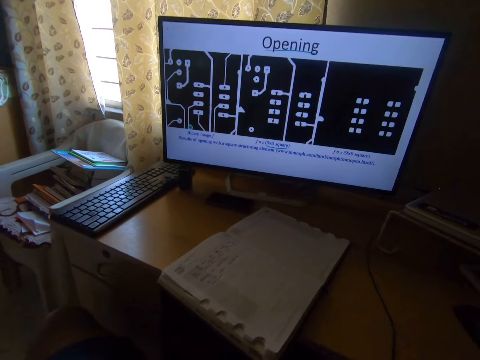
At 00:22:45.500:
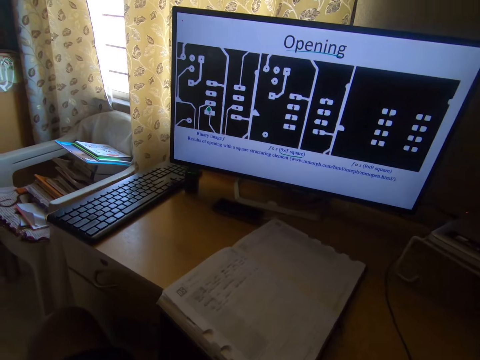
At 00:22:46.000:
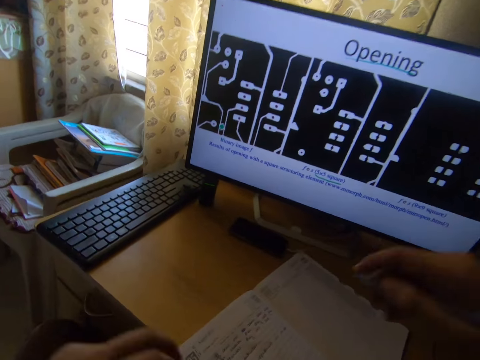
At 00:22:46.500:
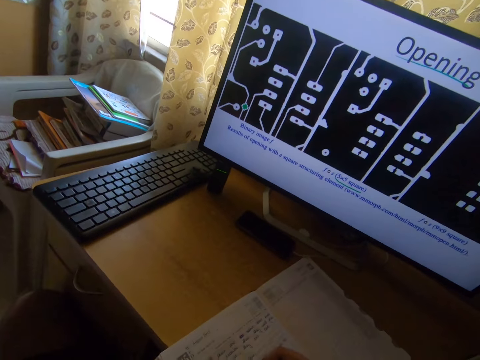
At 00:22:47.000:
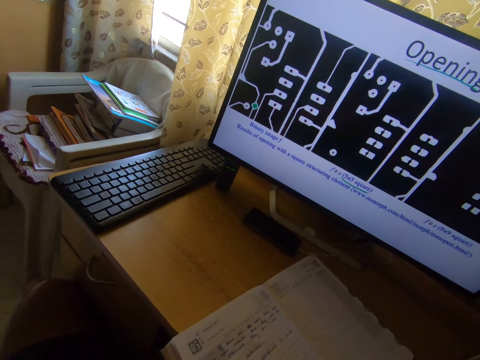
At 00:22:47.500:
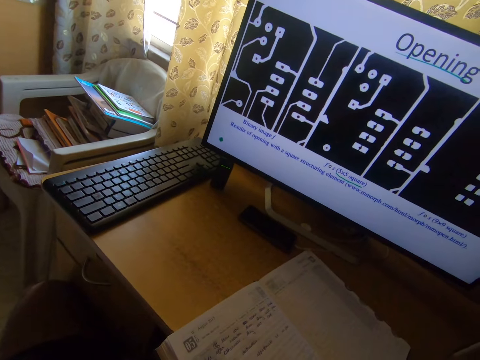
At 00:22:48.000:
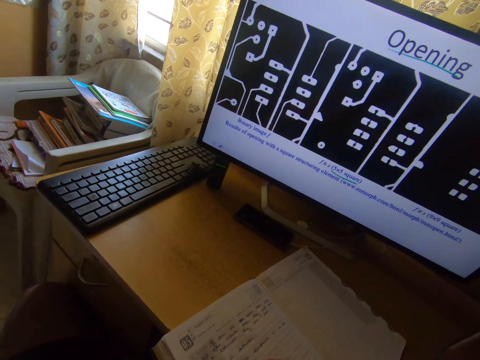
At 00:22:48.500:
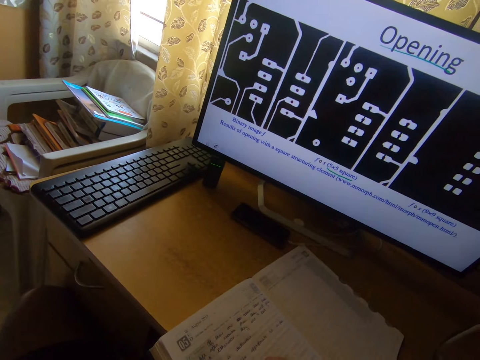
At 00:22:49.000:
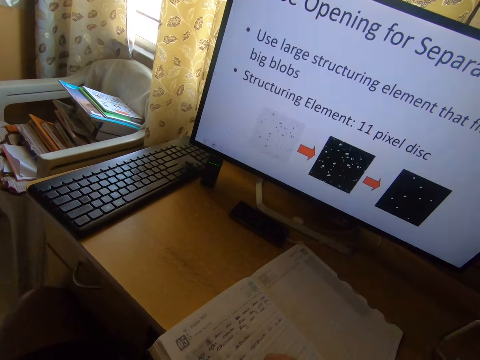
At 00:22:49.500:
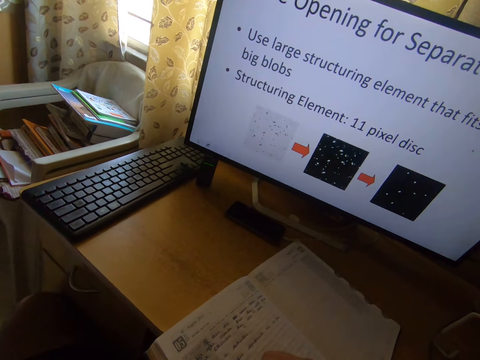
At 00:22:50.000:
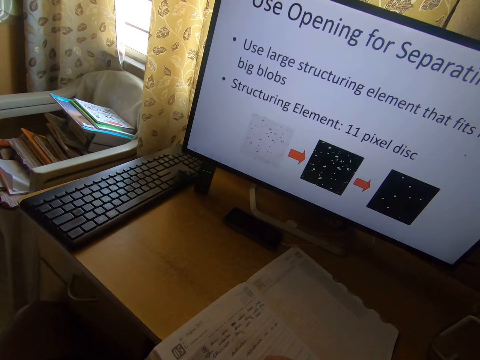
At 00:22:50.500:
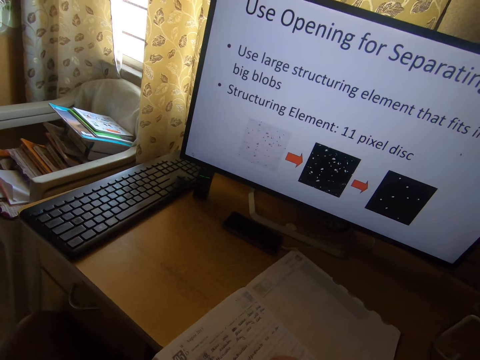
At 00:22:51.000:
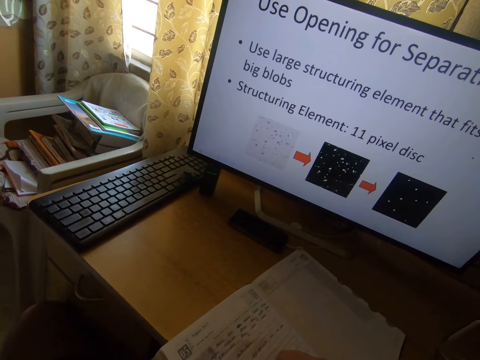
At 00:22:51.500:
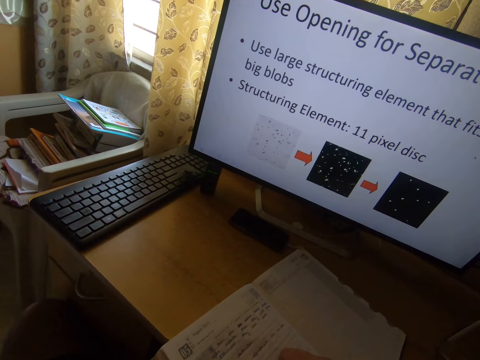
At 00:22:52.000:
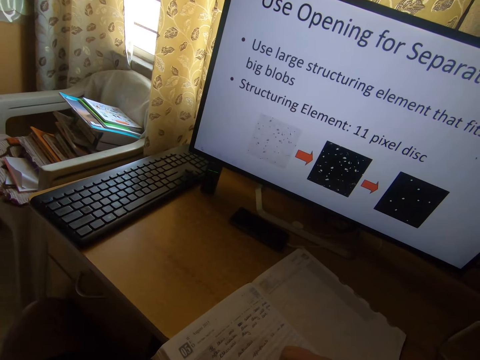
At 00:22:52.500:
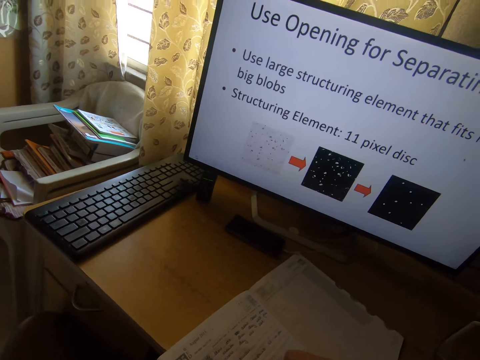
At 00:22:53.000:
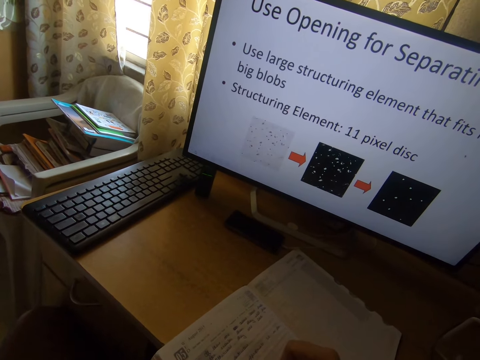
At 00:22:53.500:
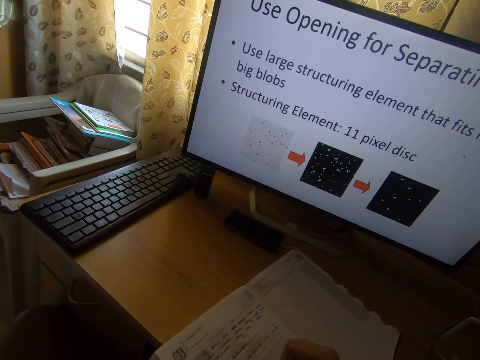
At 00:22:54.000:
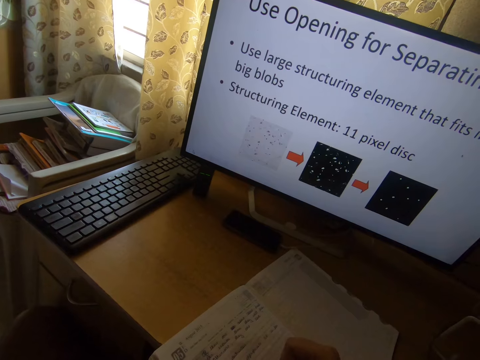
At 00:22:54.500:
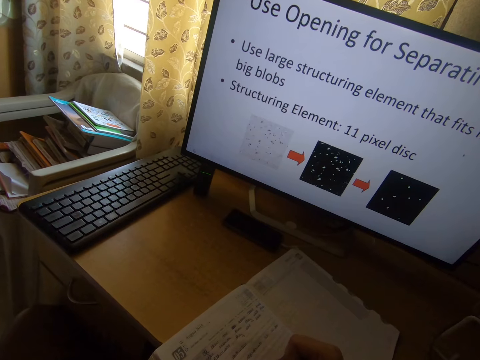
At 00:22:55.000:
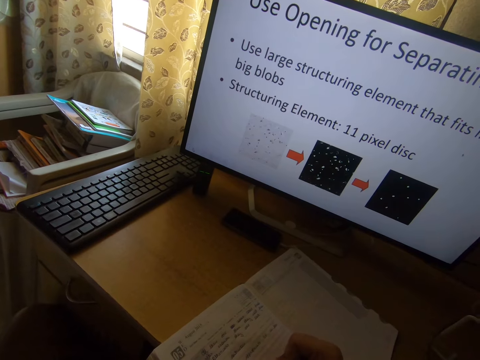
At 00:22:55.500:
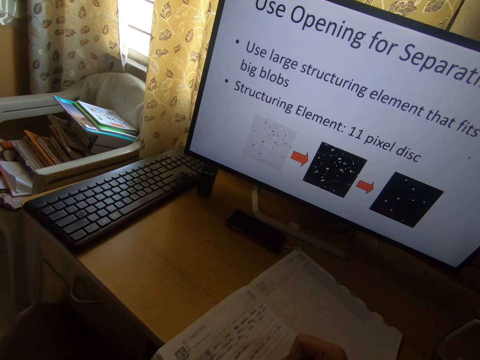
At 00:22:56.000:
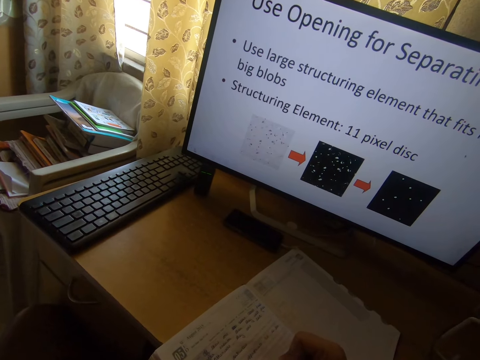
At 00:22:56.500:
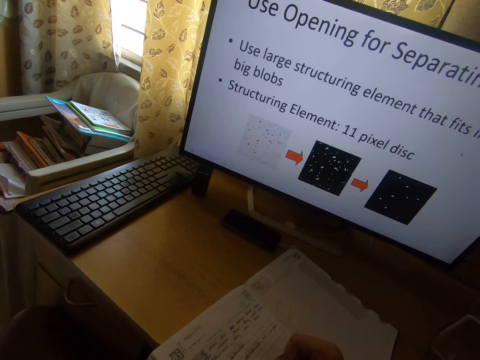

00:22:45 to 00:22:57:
The camera wearer writes in a book on the table.

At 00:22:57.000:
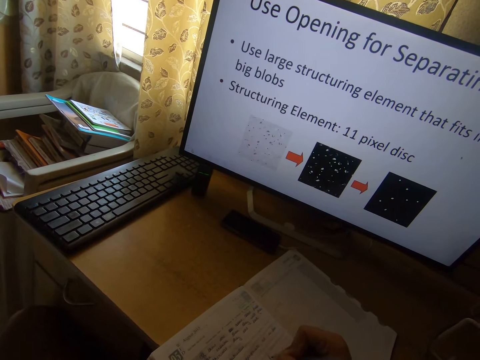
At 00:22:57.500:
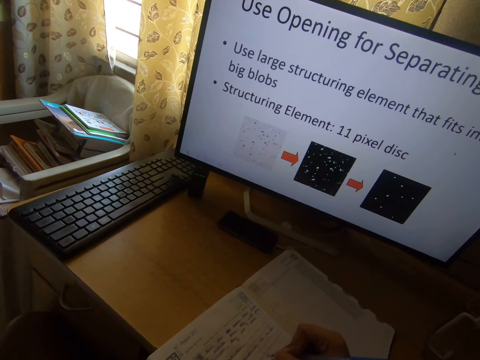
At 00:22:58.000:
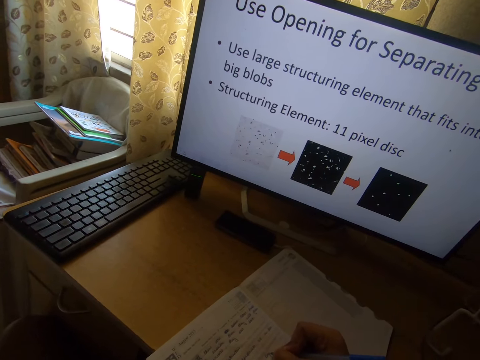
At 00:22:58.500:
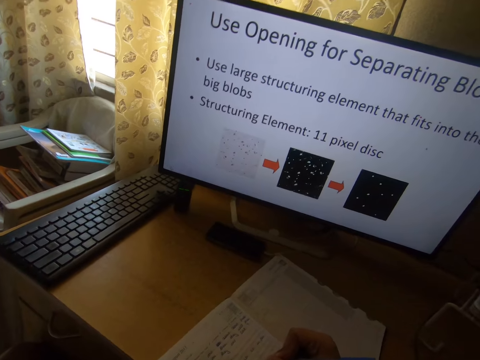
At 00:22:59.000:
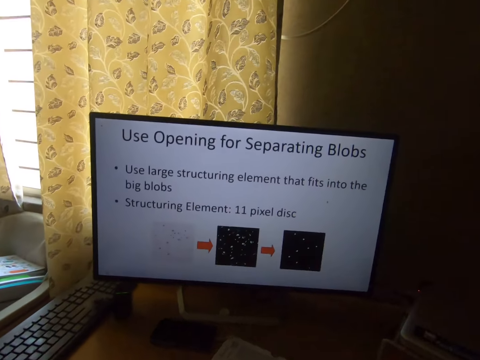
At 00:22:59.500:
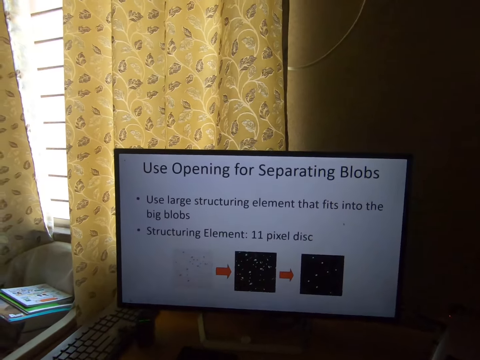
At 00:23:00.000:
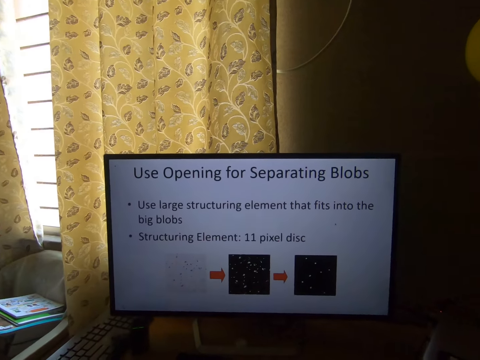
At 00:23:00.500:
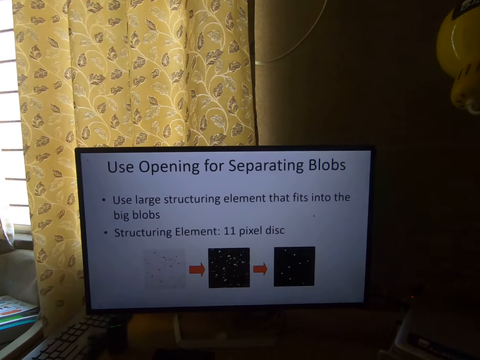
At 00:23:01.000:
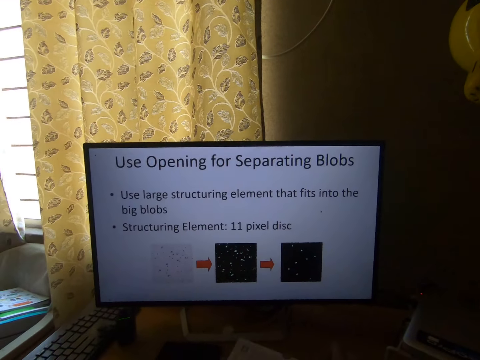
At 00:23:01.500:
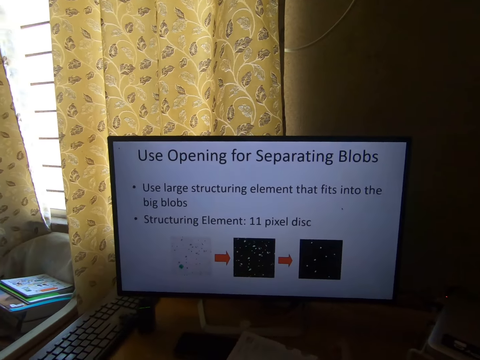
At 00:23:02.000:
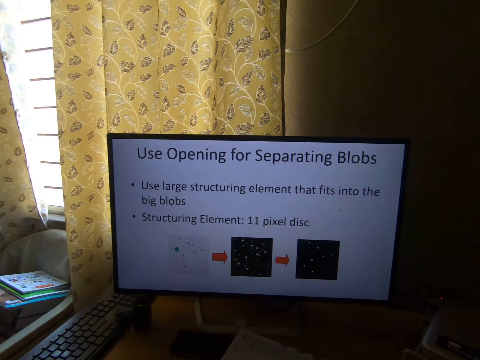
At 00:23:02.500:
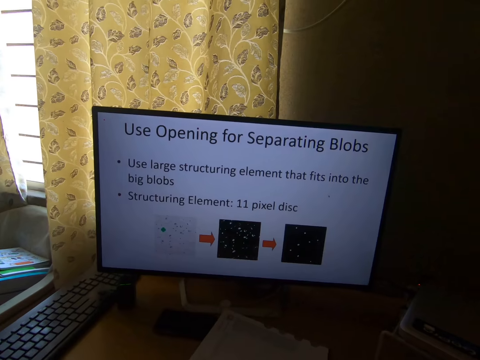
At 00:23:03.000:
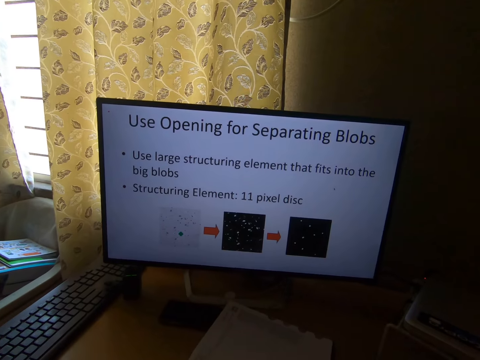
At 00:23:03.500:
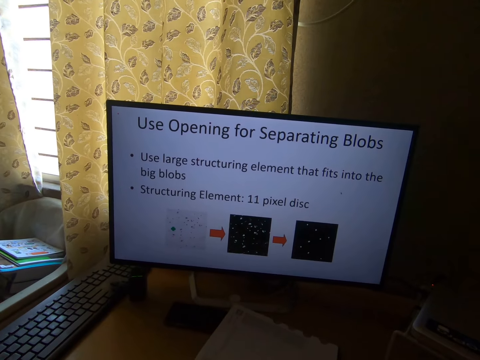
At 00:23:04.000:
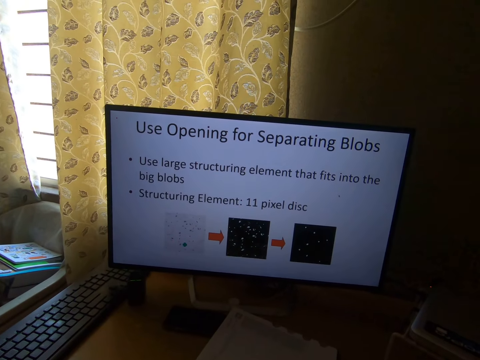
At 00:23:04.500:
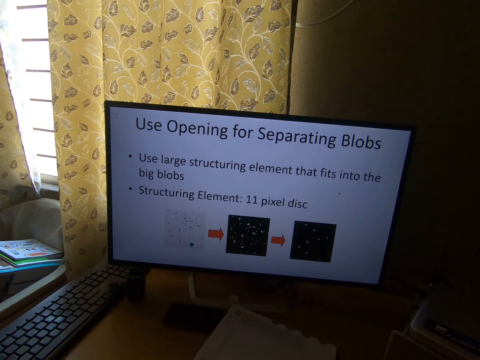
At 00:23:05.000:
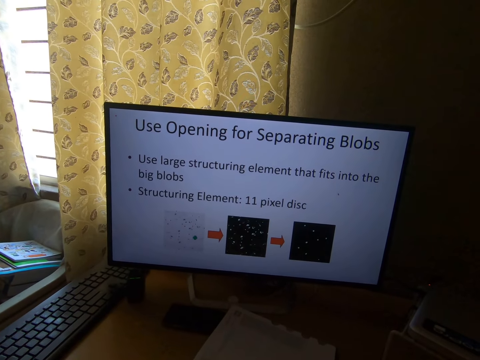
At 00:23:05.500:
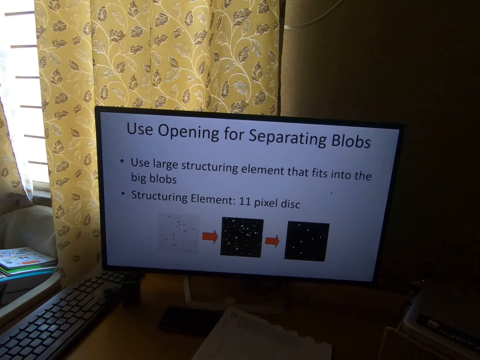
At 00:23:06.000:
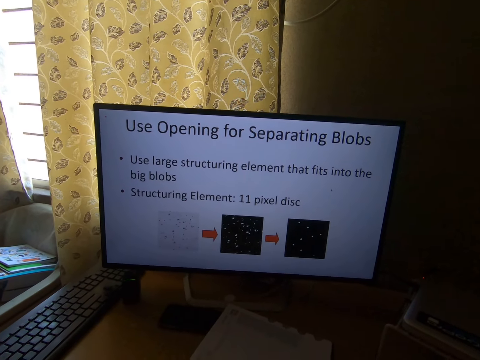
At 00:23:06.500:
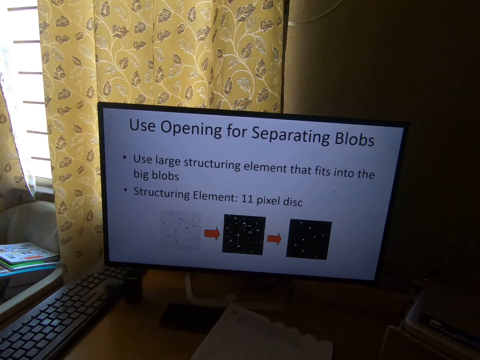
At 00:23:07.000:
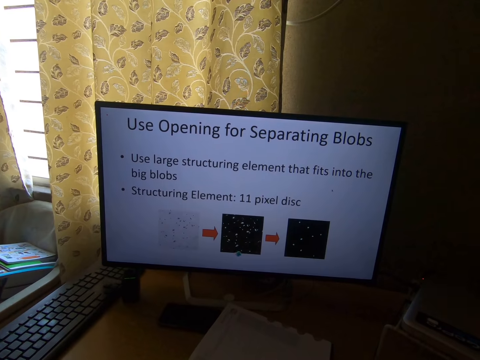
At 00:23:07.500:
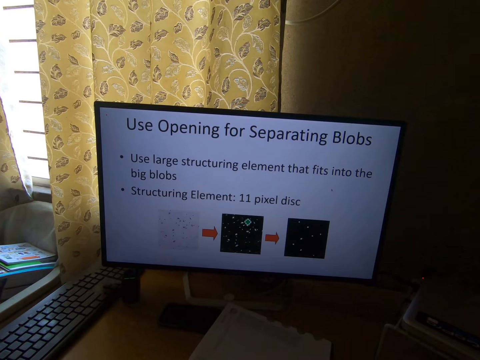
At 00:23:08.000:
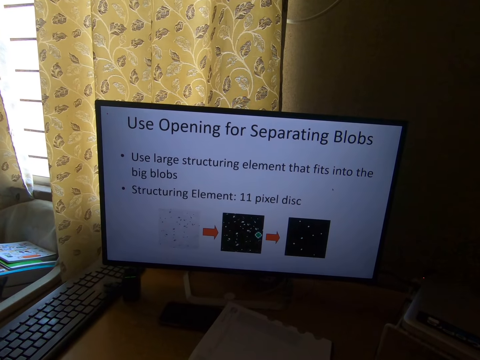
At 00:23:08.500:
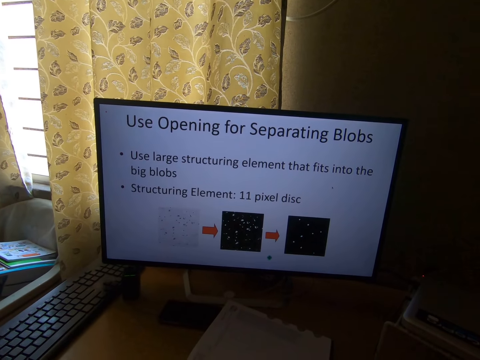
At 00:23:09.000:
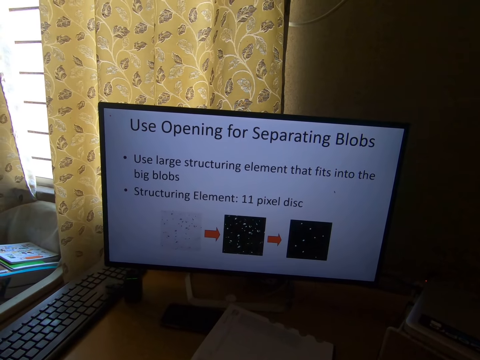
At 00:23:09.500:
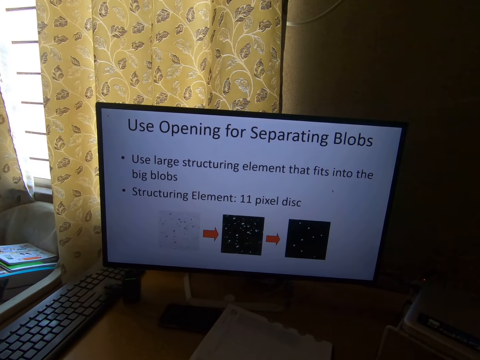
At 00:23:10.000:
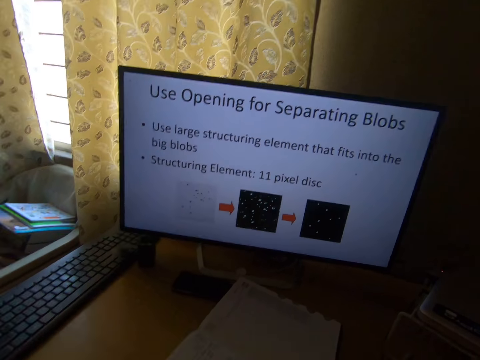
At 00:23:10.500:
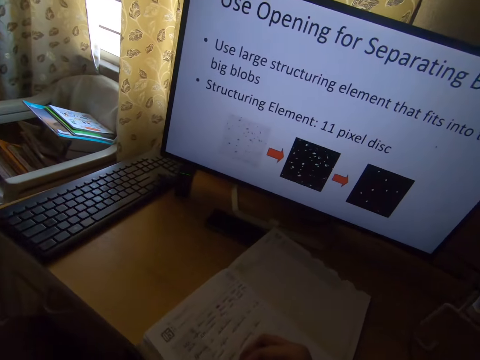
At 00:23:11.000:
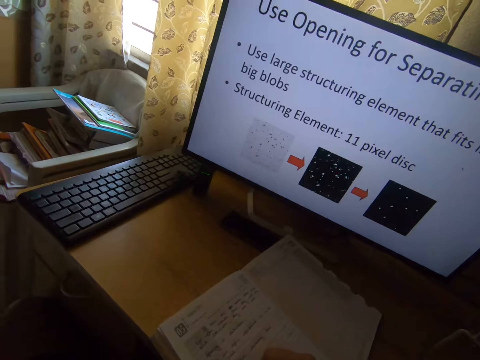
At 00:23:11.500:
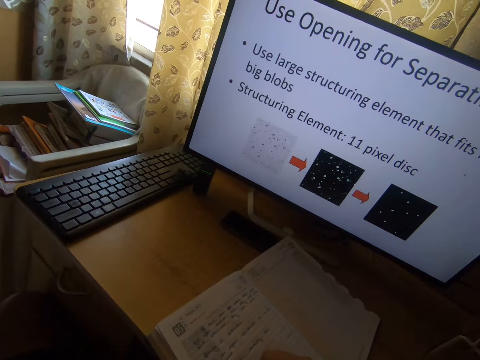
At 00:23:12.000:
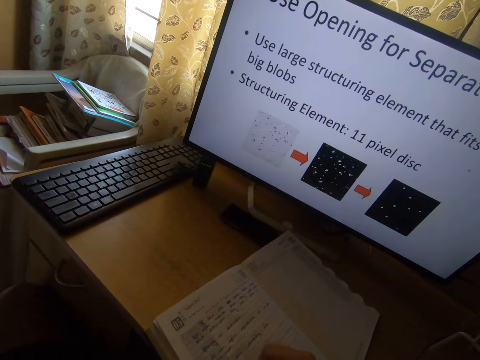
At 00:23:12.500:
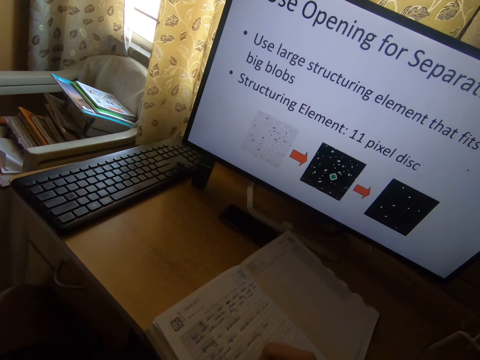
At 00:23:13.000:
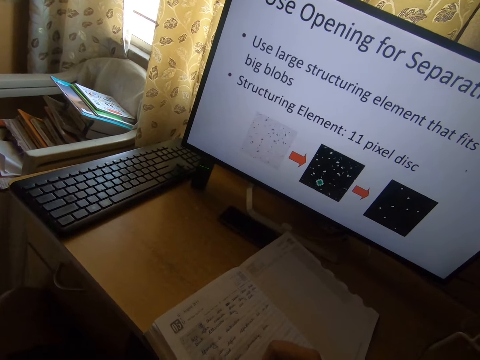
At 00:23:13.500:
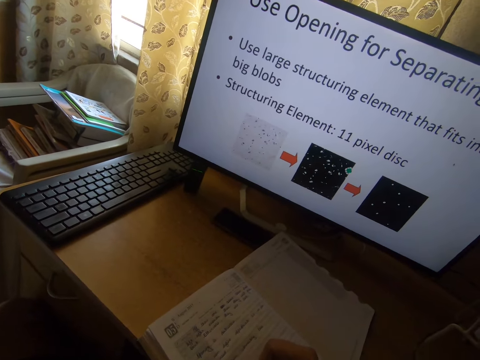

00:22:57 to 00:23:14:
The camera wearer operates the computer.
